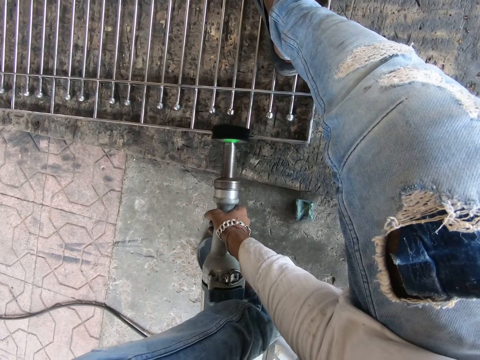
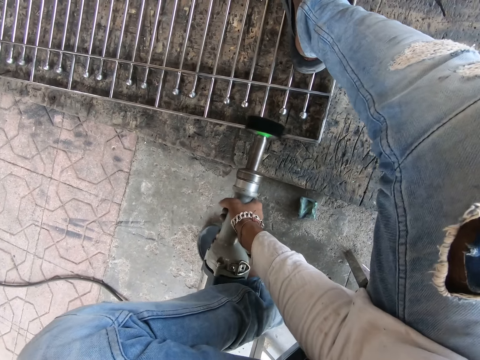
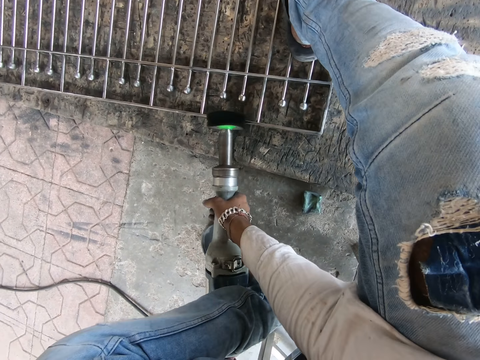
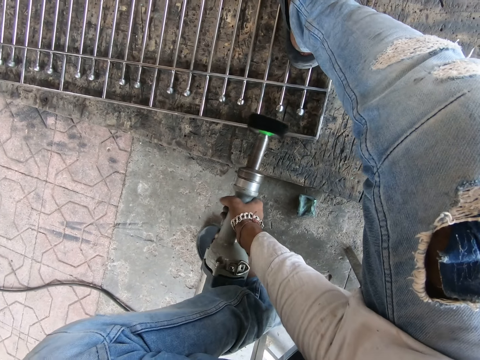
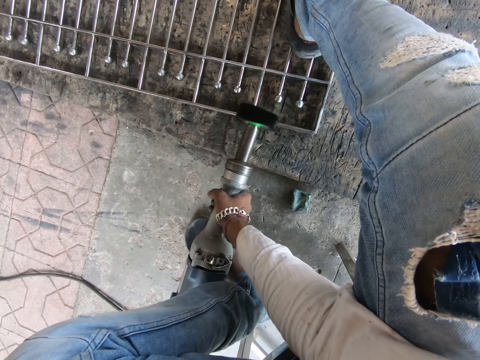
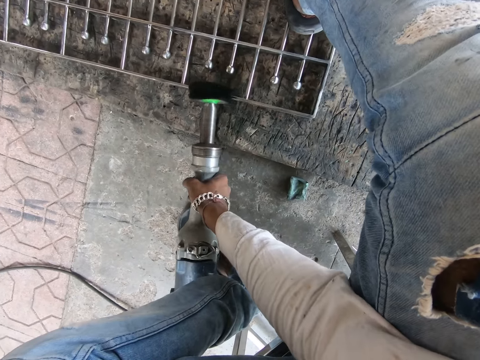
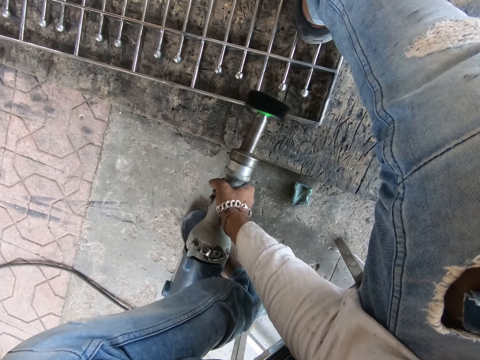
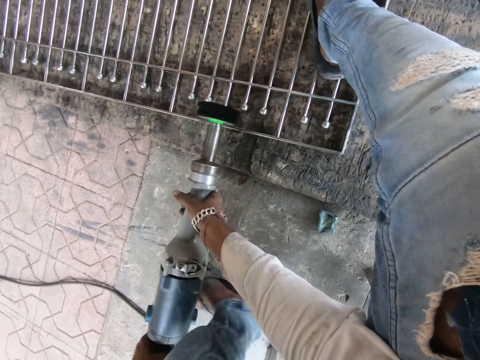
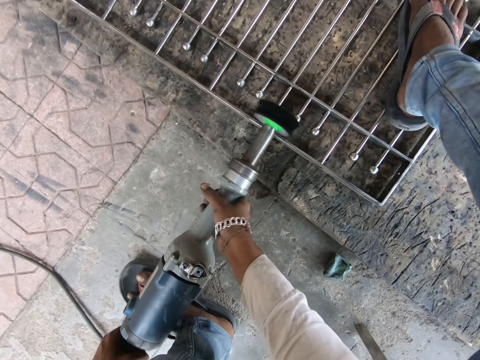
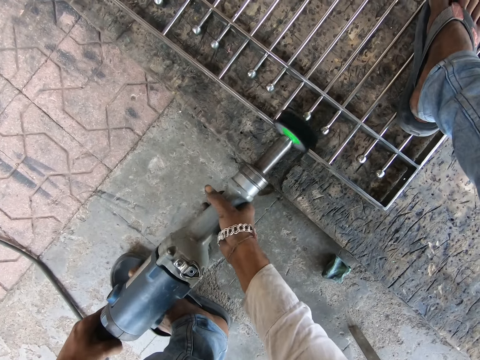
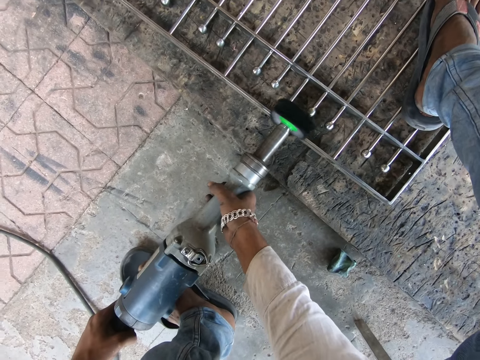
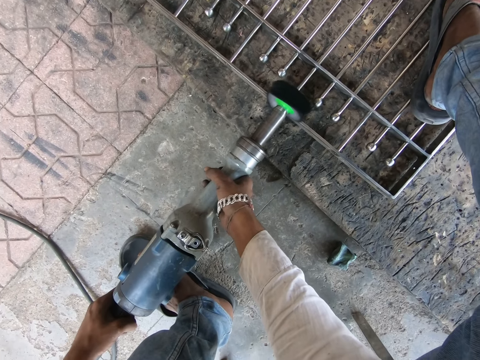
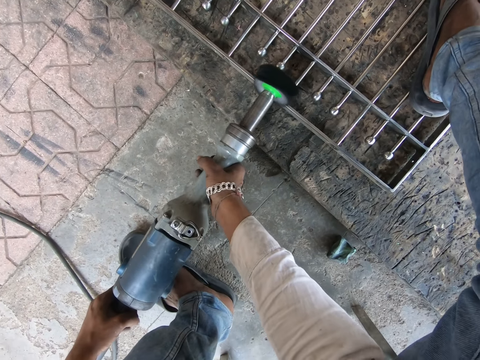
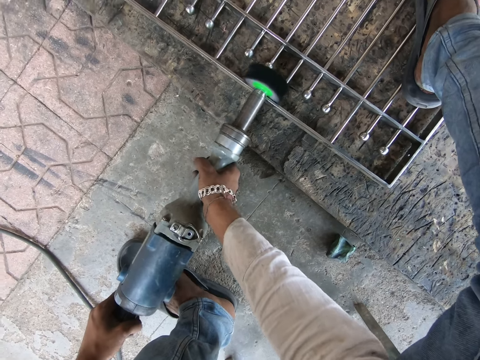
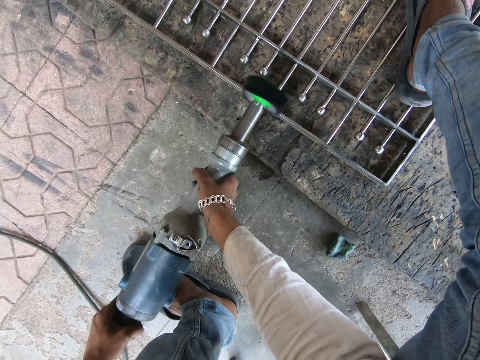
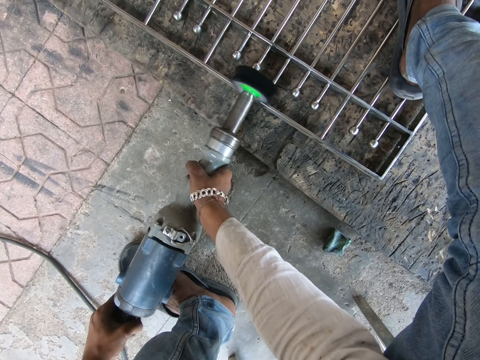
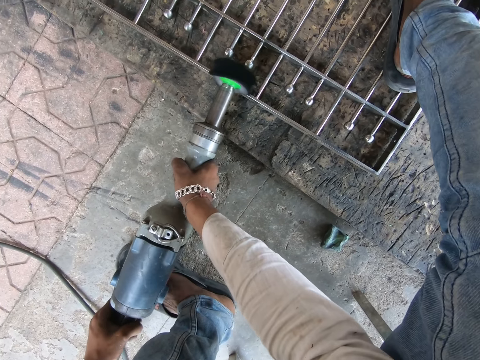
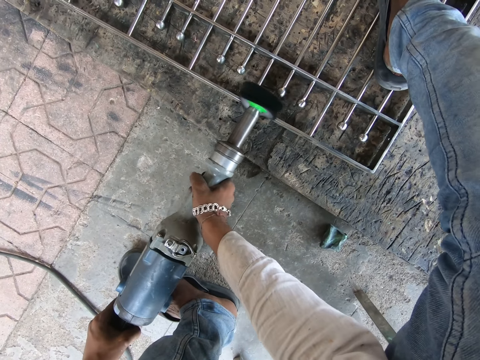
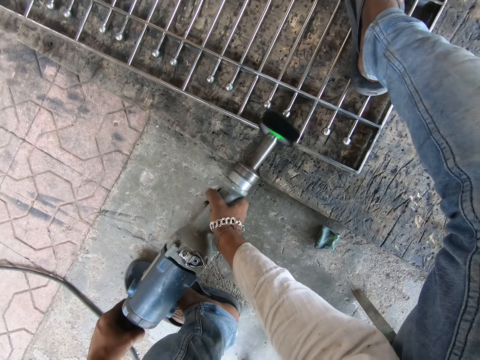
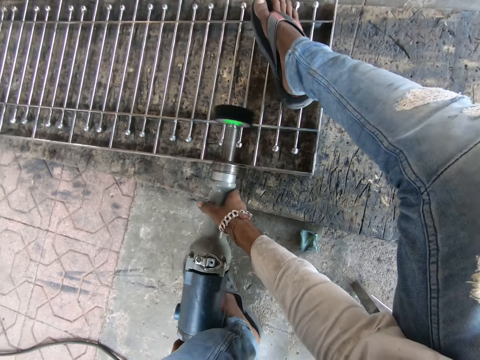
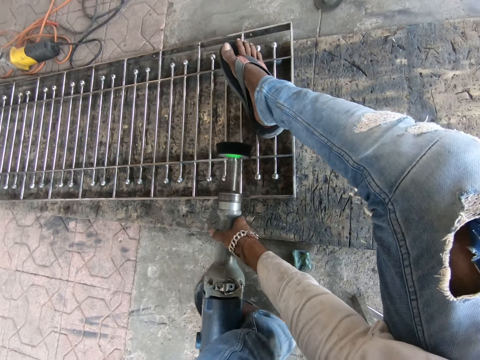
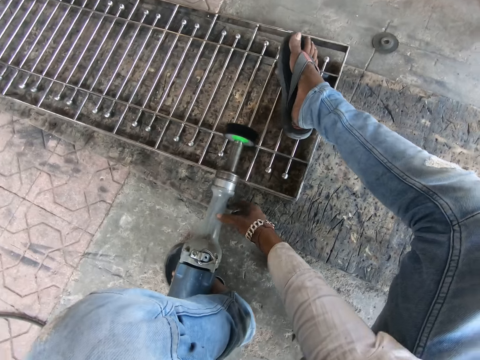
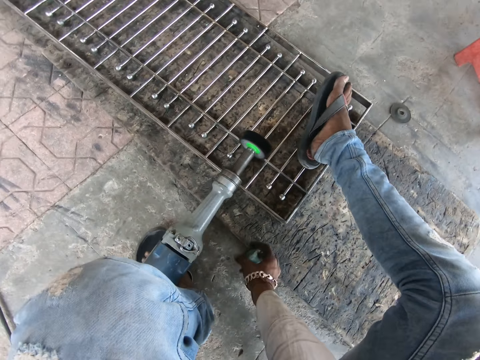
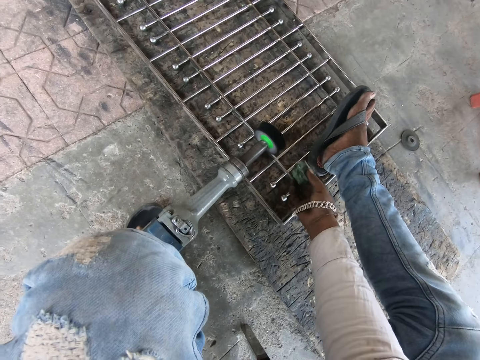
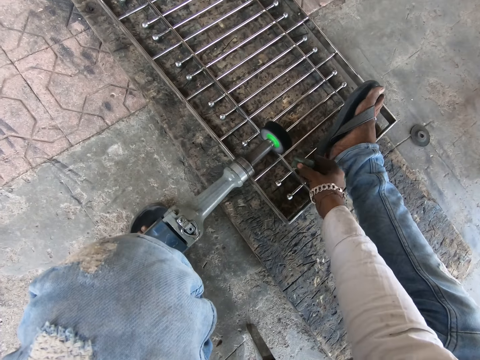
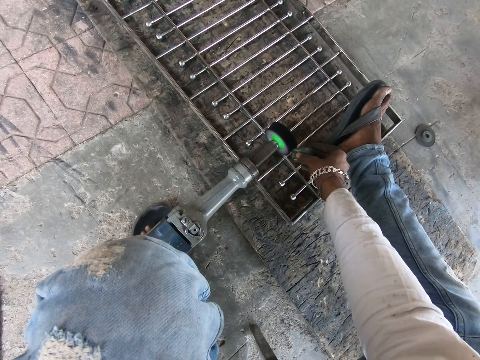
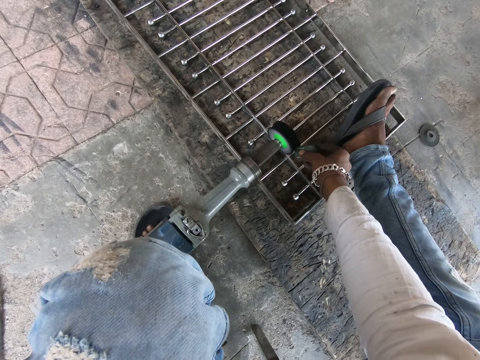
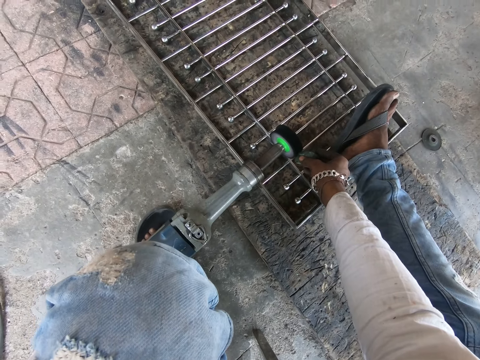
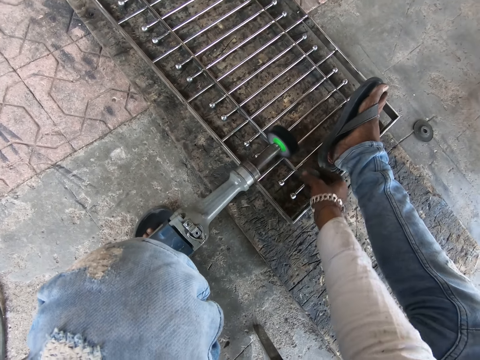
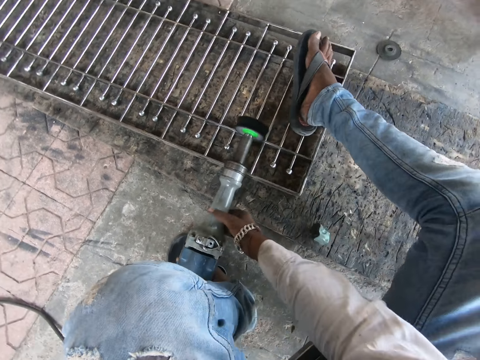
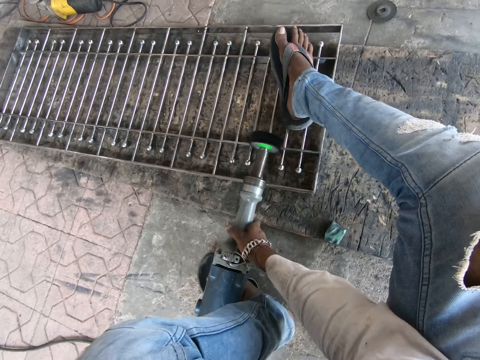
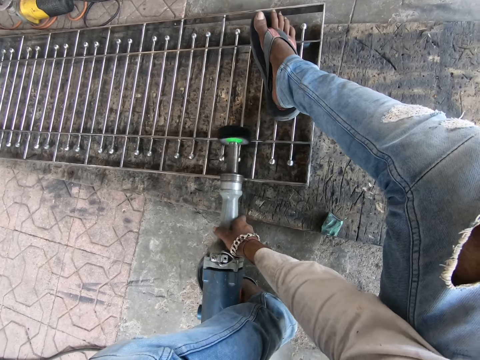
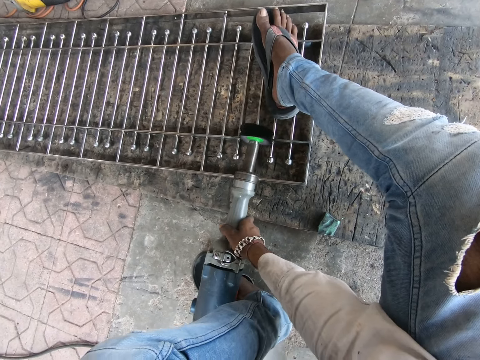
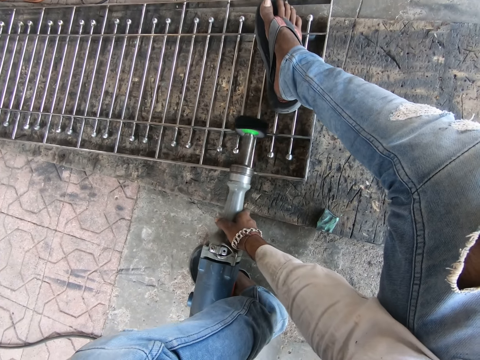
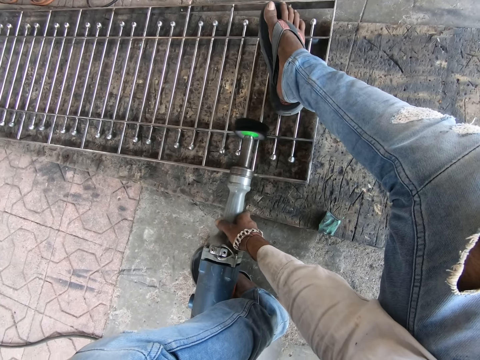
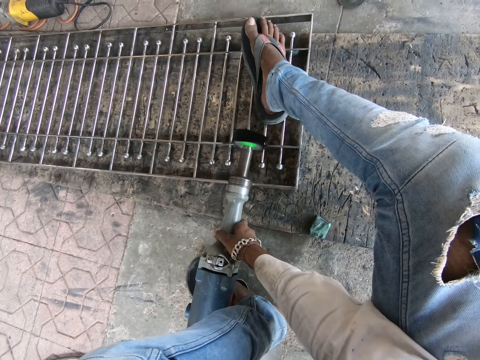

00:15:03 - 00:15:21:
The camera wearer holds the high speed die grinder with his left hand. He picks up the sharpener or stone from the floor with his right hand. He holds the stone. He sharpens the high speed die grinder with the sharpener in his right hand. He polishes the stone. He drops the sharpener on the floor with his right hand. He holds the high speed die grinder with both hands and grinds the metal with the high speed die grinder in both hands.

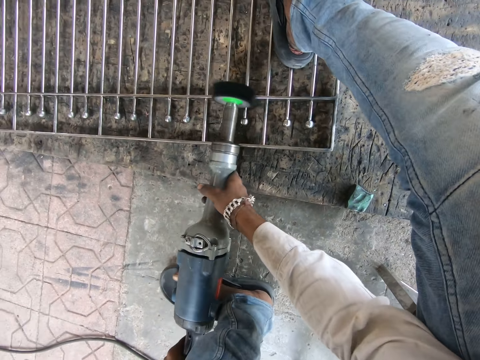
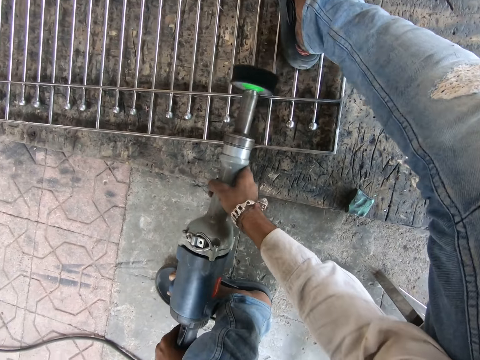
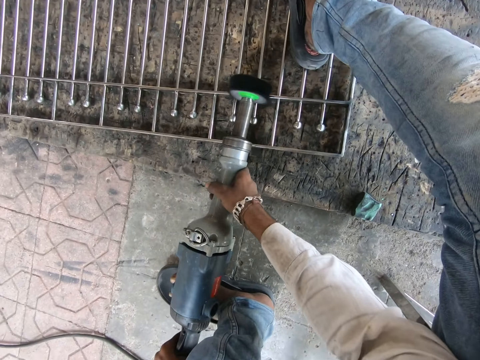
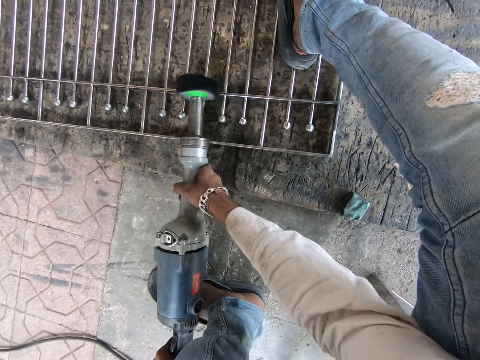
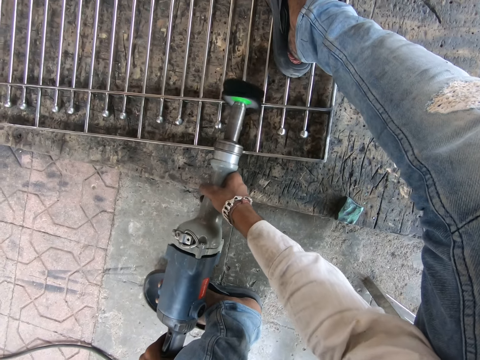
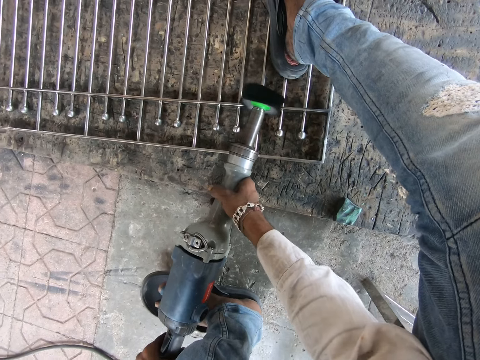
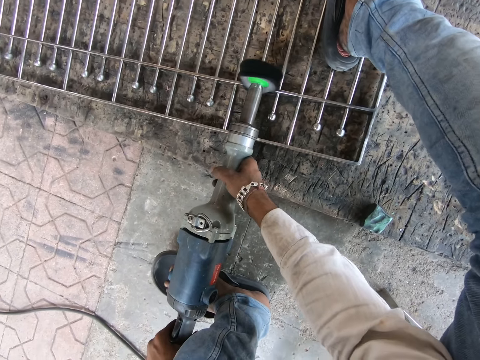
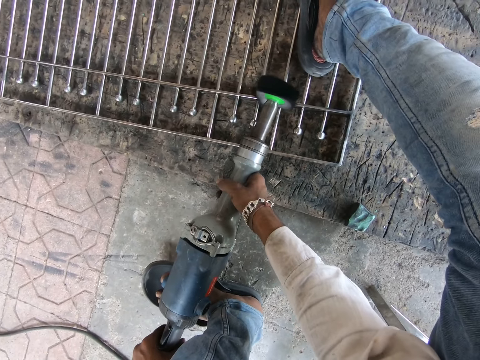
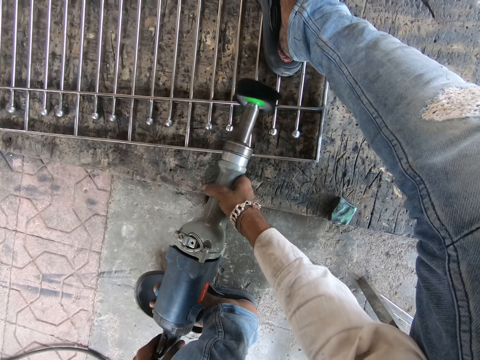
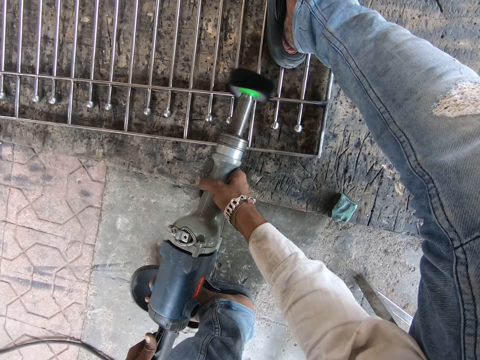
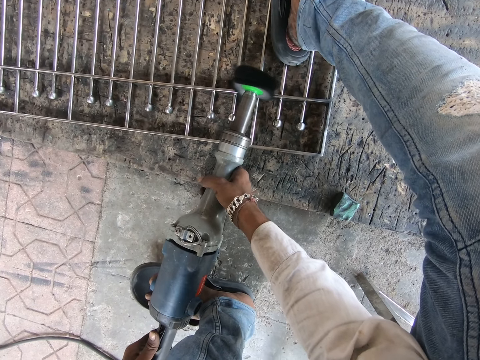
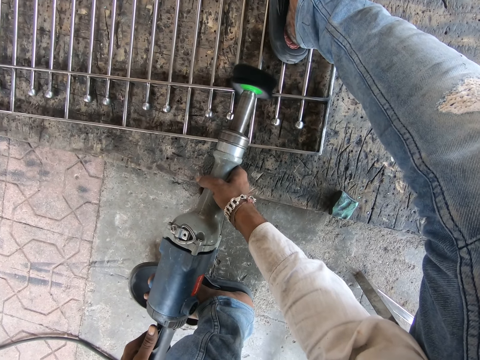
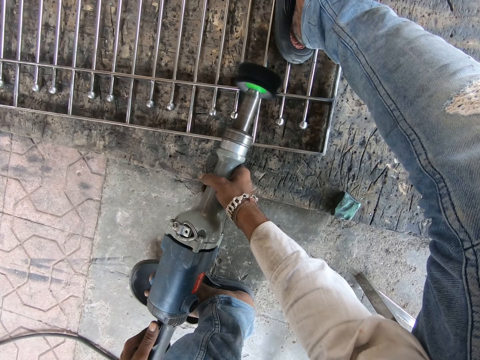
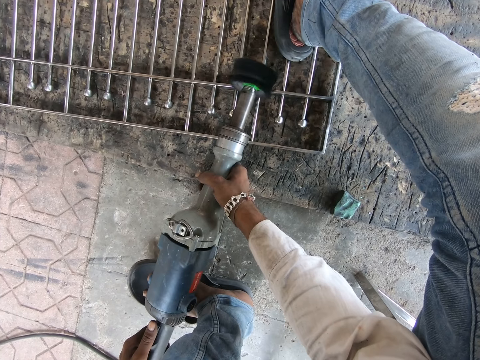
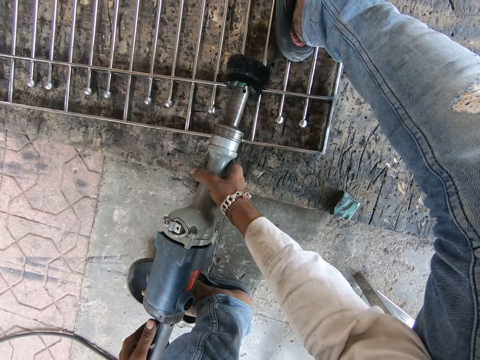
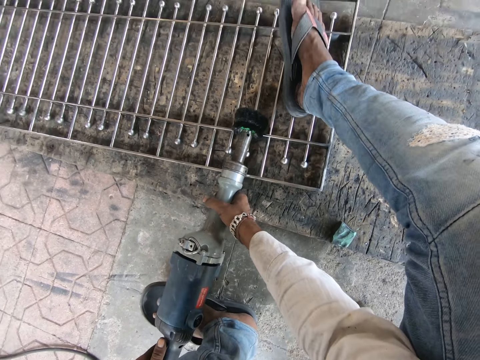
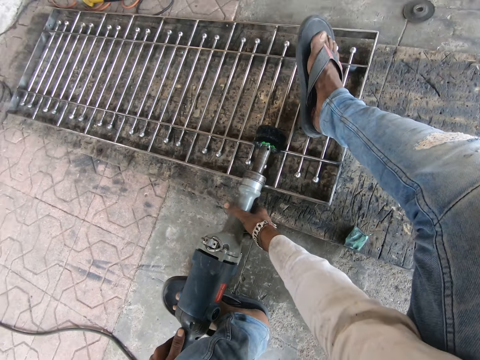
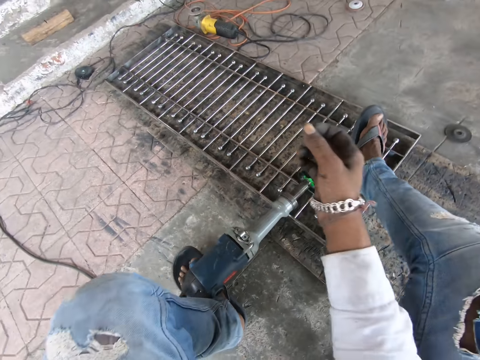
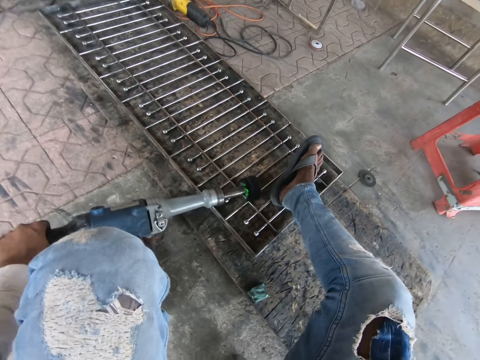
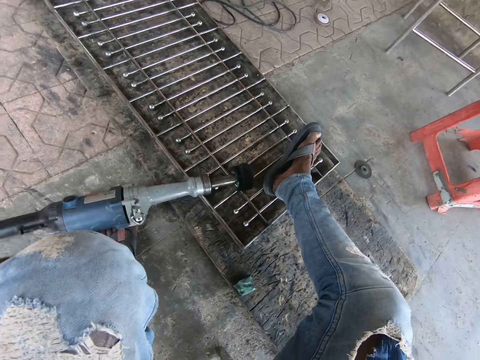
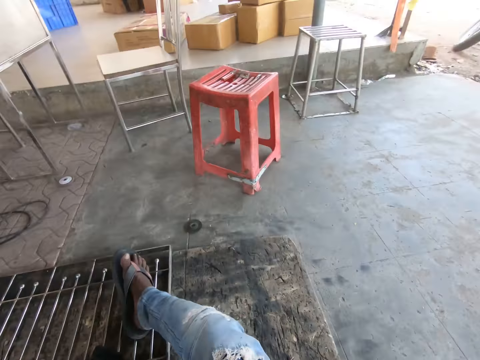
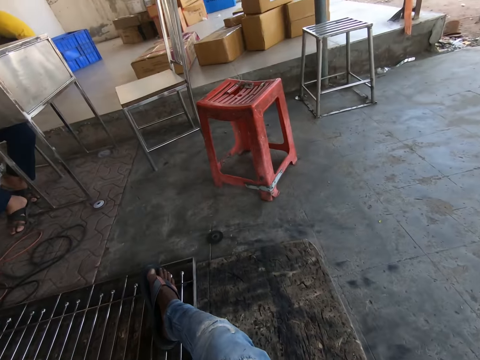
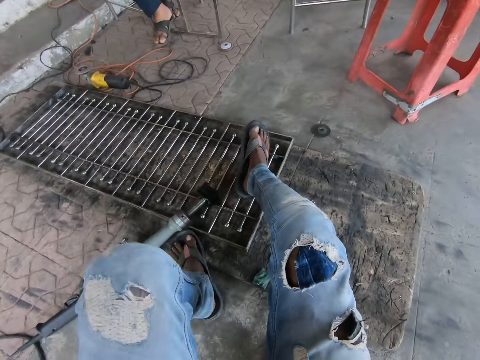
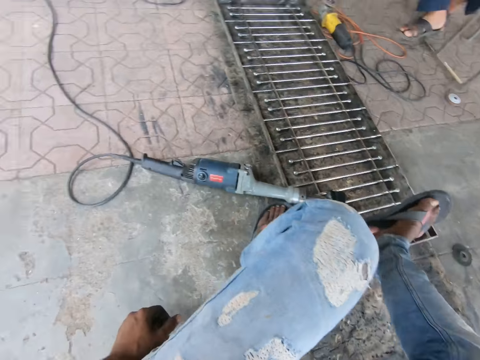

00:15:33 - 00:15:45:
The camera wearer switches off the power switch of the high speed die grinder with his left hand. He lifts his hand. He drops the high speed die grinder on the floor with his left hand. He looks on the other side.
